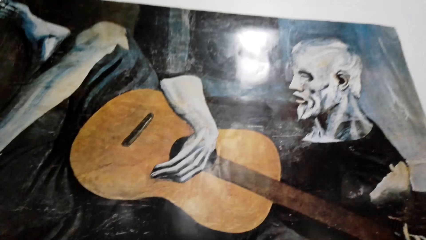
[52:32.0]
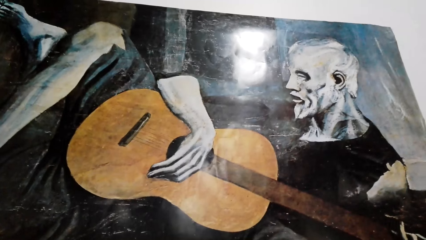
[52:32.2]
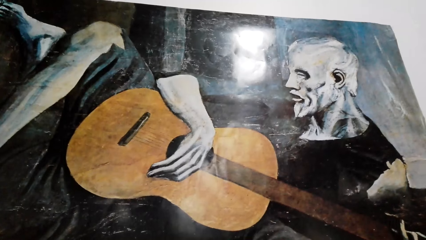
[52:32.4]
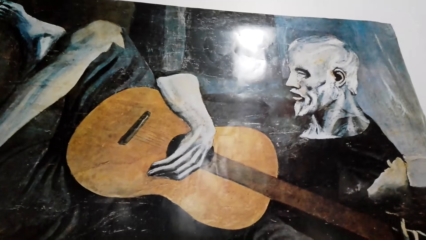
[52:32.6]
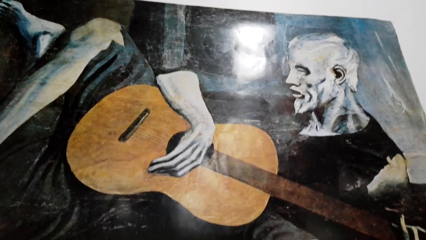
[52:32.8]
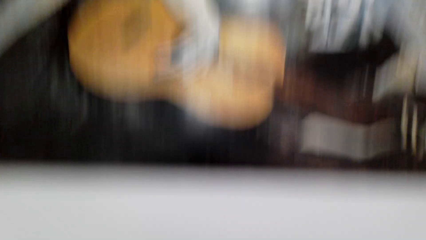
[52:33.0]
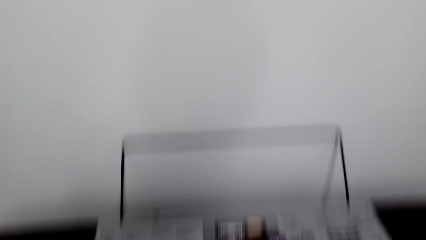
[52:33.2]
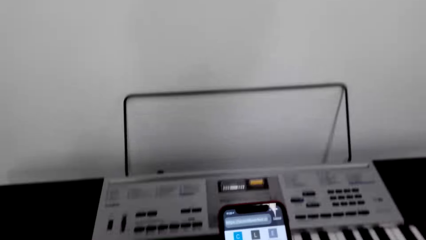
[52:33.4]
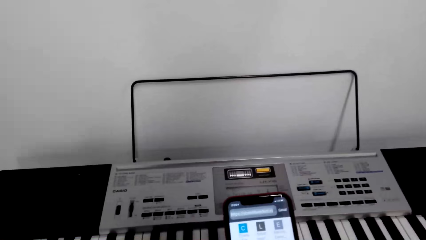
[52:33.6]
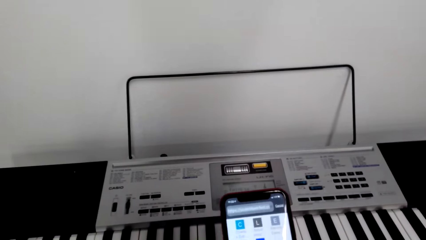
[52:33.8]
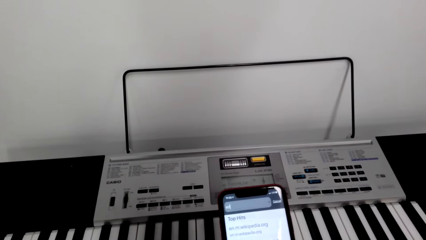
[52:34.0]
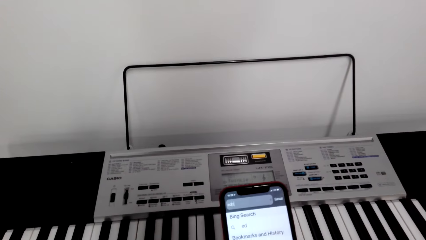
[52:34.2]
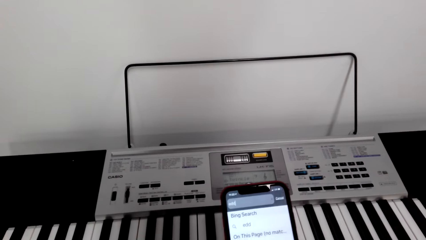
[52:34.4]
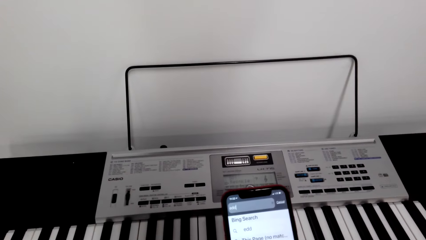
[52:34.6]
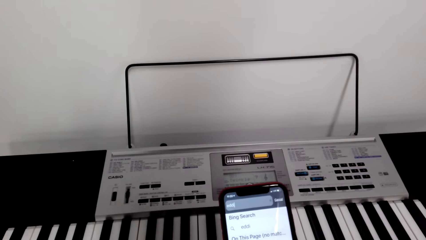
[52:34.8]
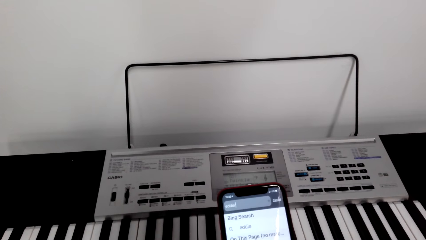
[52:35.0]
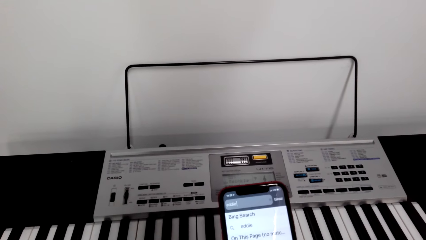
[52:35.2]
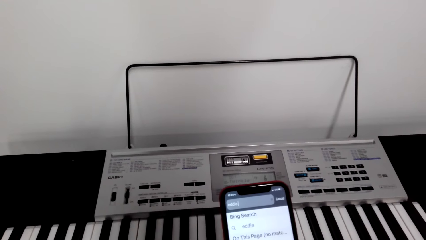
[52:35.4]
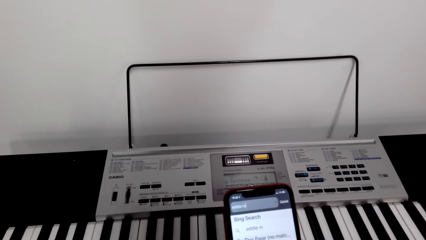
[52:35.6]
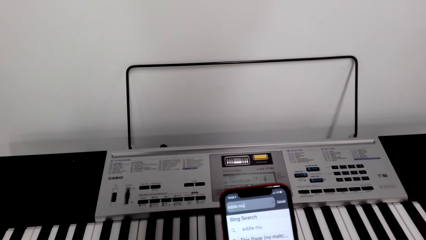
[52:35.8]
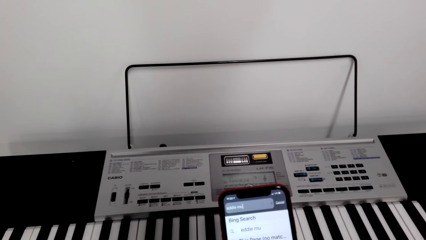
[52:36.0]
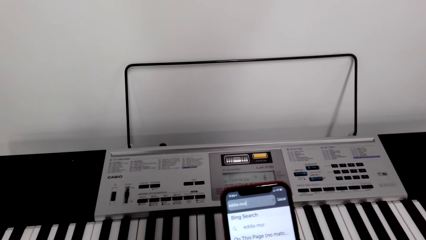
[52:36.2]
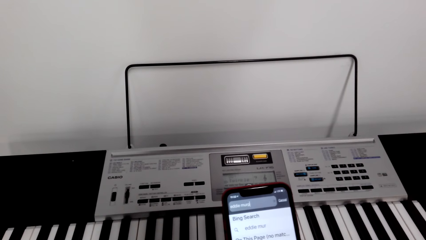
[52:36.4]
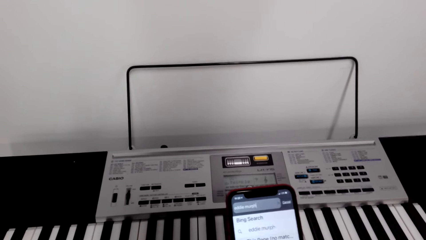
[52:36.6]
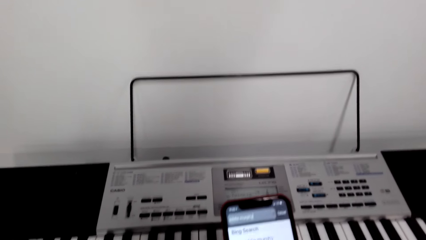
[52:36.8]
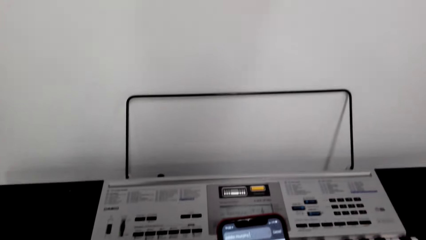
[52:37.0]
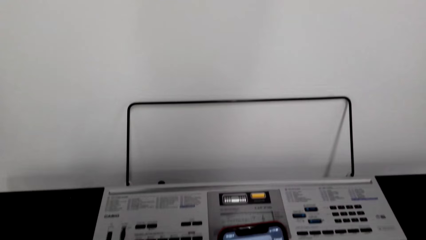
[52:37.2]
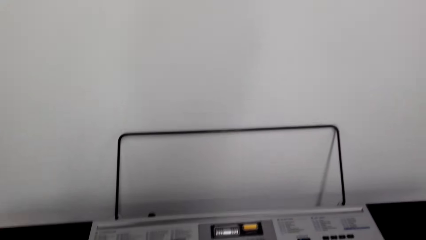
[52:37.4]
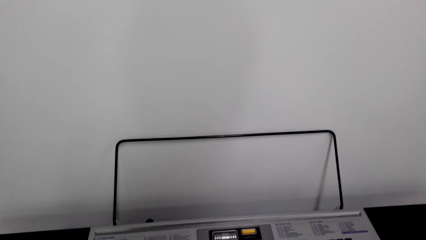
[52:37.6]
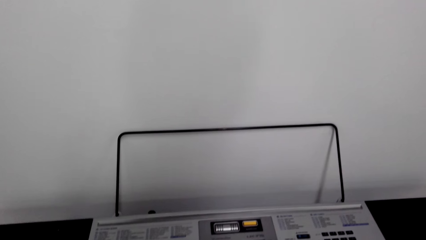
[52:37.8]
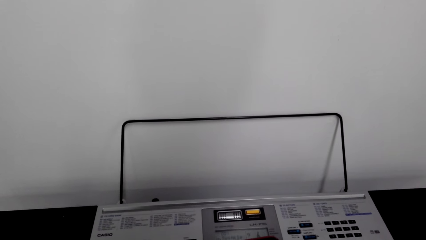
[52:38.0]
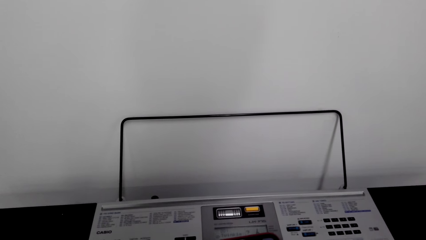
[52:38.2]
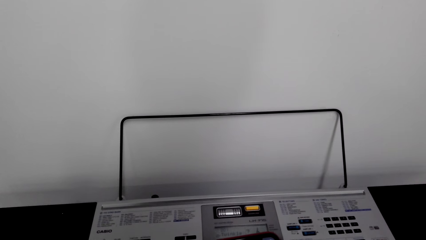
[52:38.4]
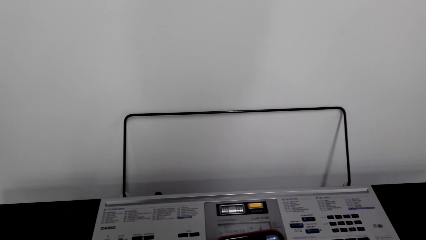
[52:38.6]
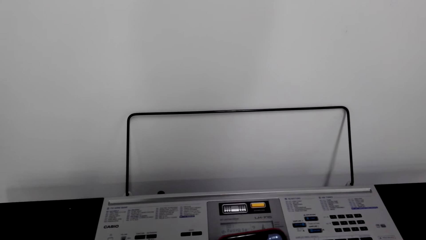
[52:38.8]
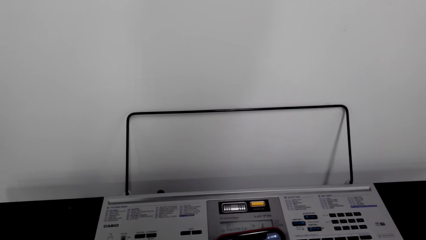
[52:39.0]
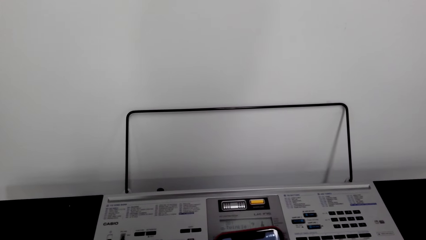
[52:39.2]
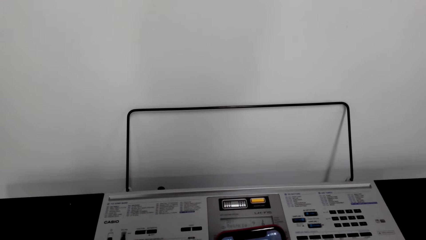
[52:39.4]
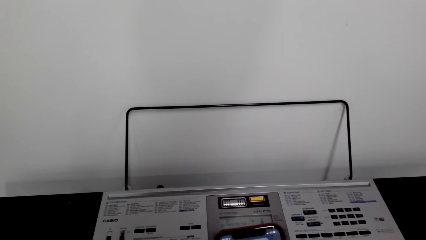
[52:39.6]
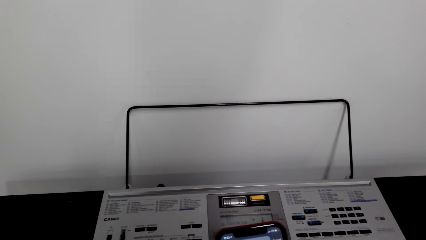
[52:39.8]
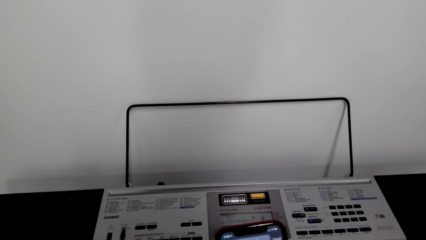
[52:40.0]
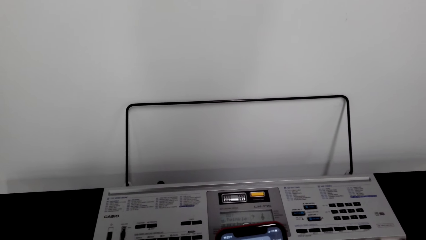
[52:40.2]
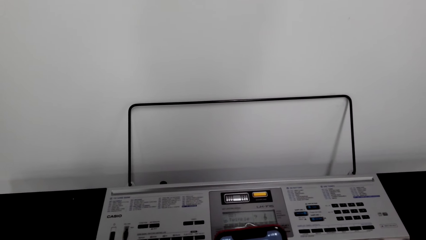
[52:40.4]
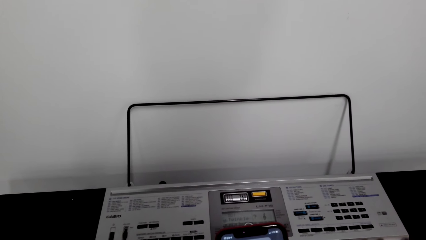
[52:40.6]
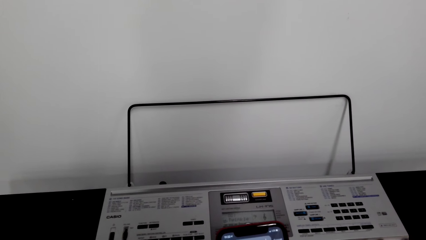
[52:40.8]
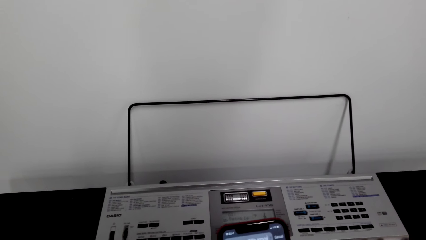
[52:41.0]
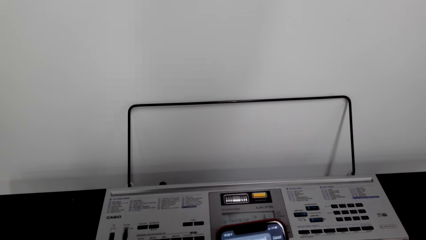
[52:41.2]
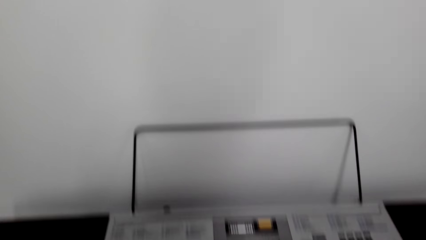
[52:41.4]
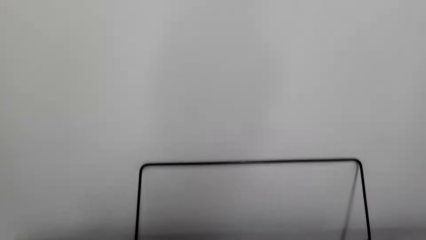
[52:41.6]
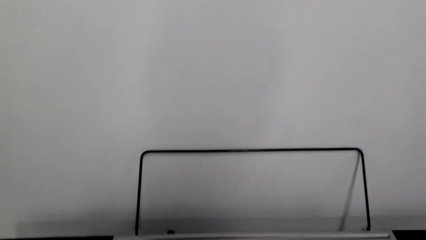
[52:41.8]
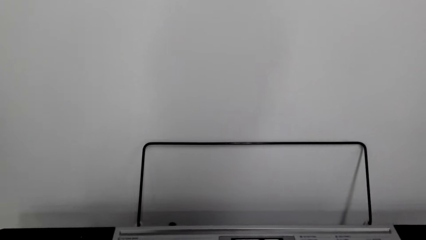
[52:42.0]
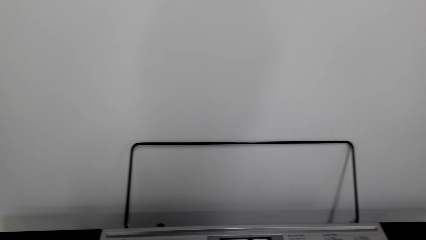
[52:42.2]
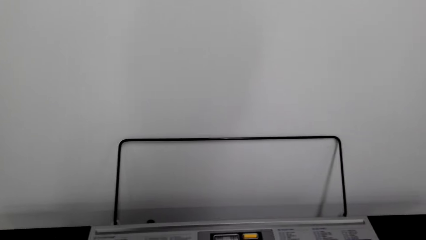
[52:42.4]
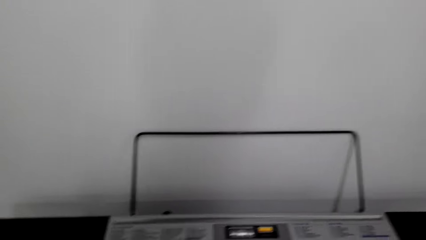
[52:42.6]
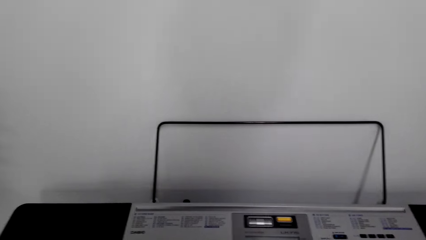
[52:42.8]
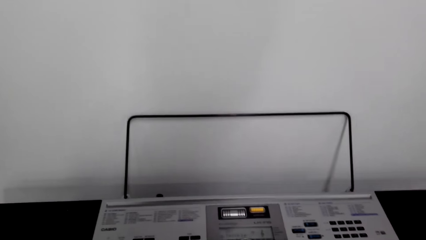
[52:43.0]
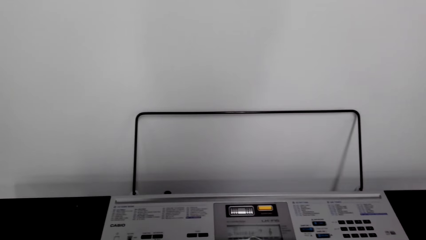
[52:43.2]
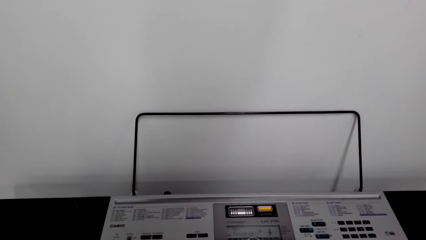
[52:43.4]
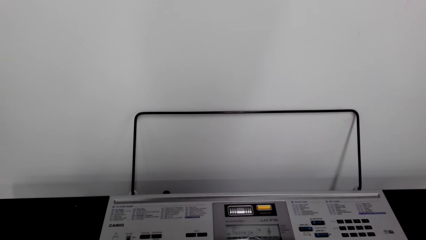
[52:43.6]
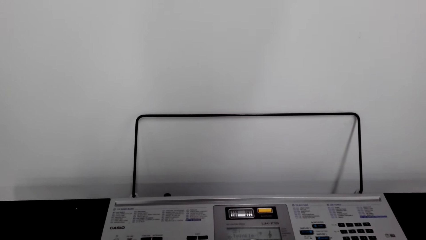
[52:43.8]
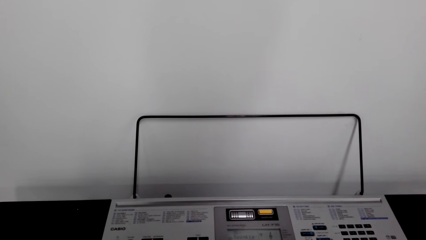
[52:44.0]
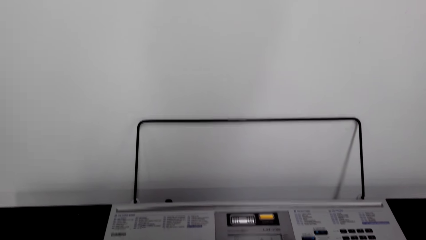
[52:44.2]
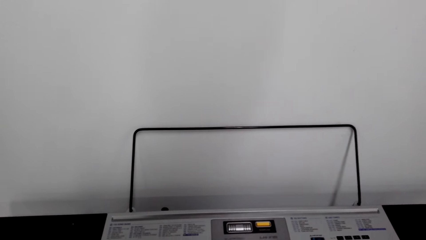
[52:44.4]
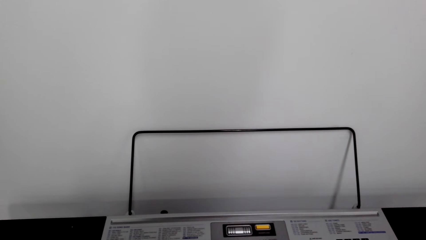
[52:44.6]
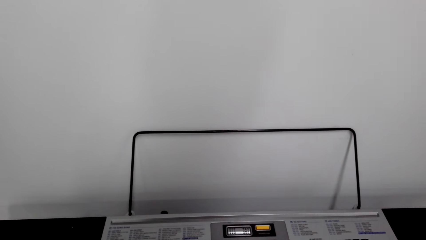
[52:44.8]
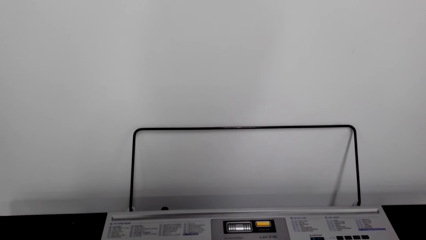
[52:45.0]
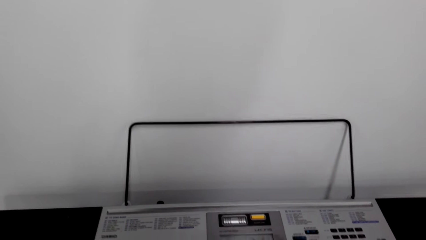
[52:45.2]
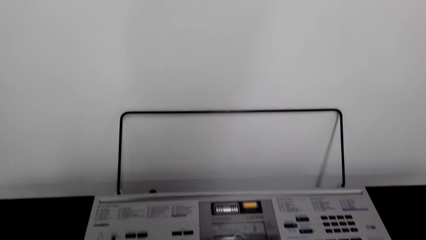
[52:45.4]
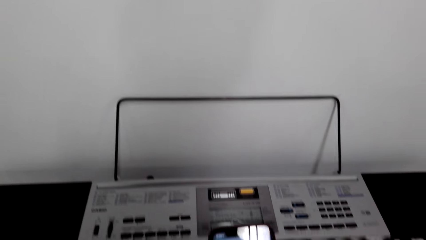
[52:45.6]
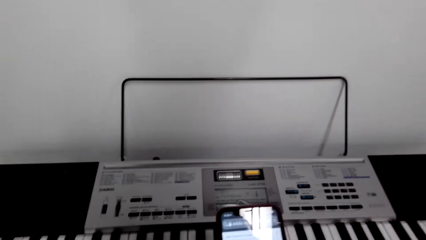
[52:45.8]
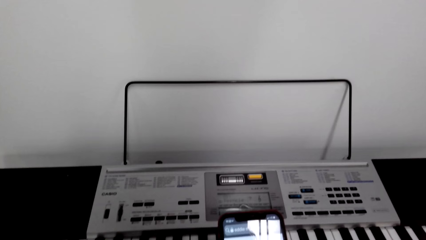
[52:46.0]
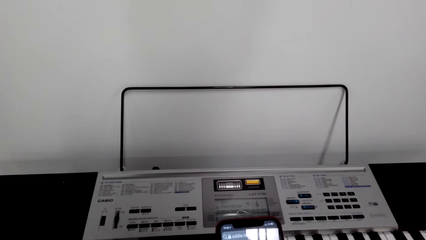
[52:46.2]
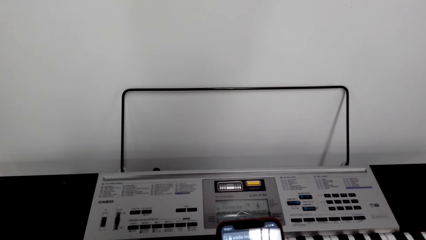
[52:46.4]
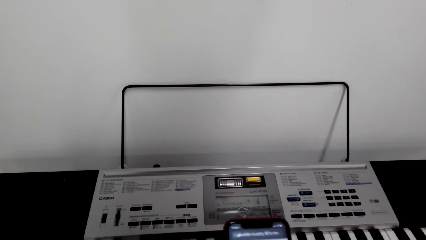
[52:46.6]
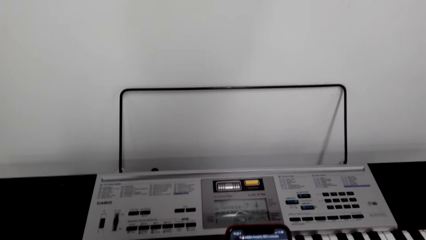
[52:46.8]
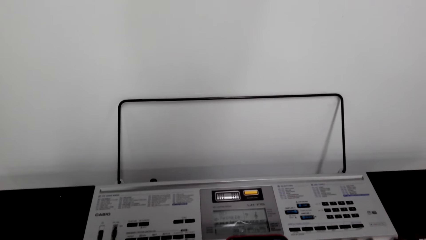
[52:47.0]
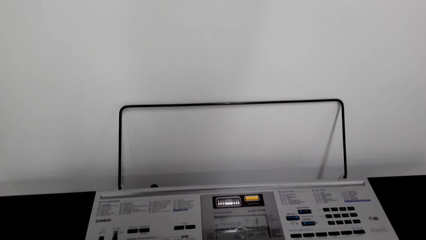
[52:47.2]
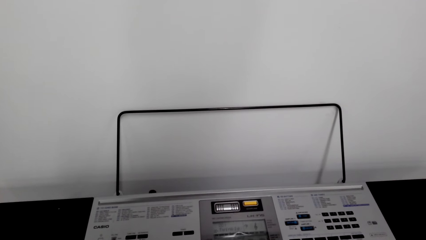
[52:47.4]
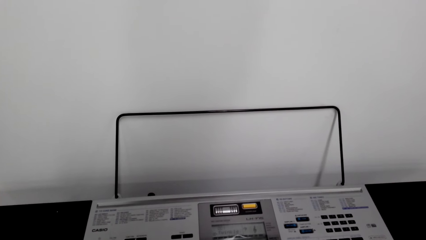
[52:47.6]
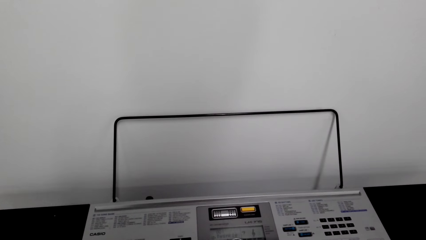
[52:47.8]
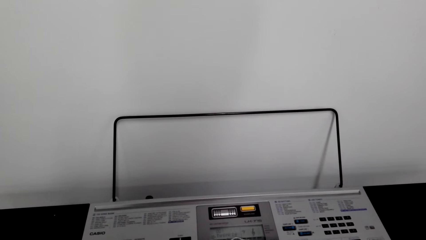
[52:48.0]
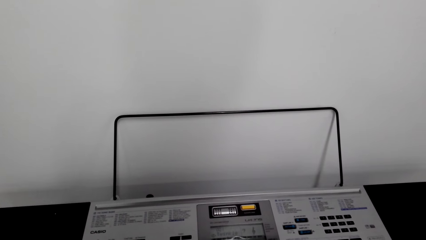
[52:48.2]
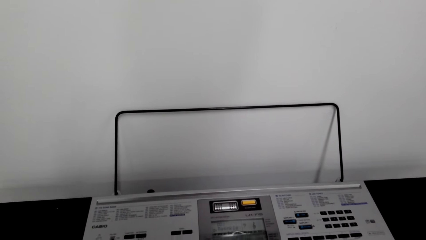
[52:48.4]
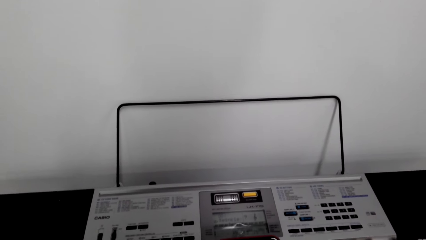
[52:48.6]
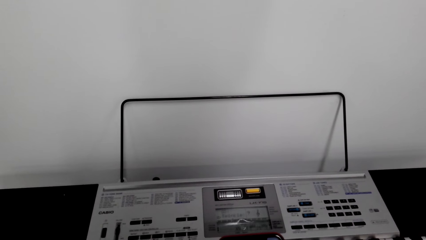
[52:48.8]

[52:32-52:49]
The camera wearer looks at the painting. They dial the phone.
